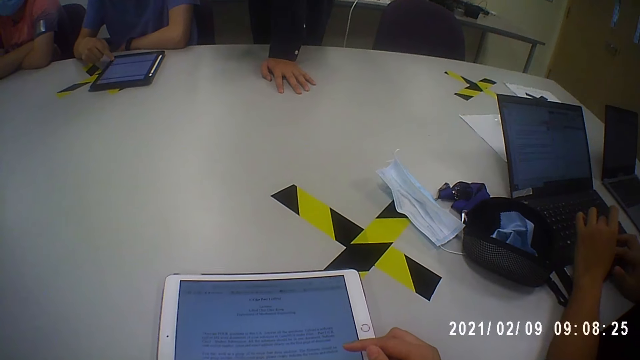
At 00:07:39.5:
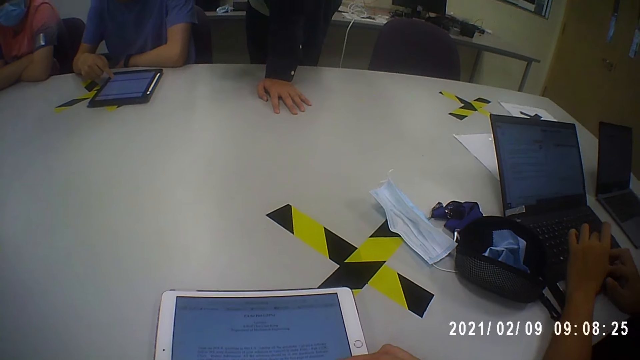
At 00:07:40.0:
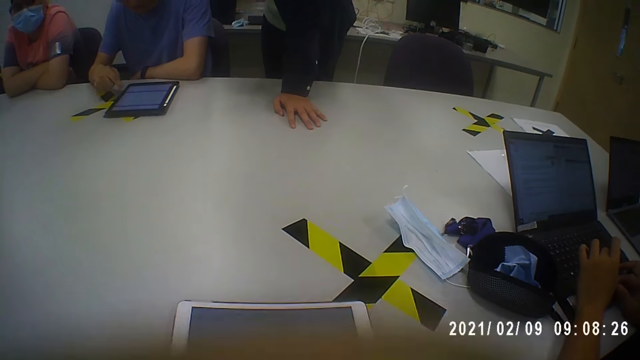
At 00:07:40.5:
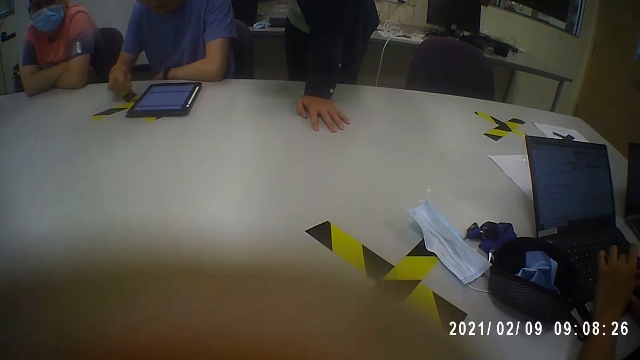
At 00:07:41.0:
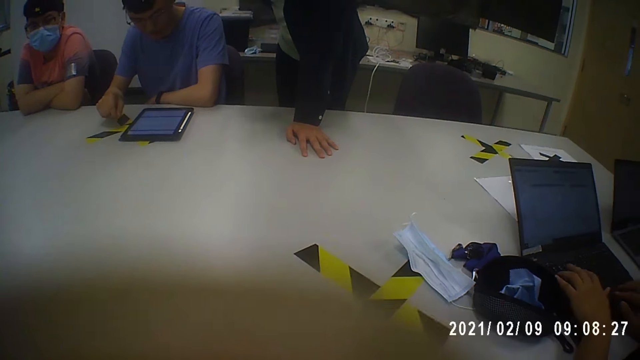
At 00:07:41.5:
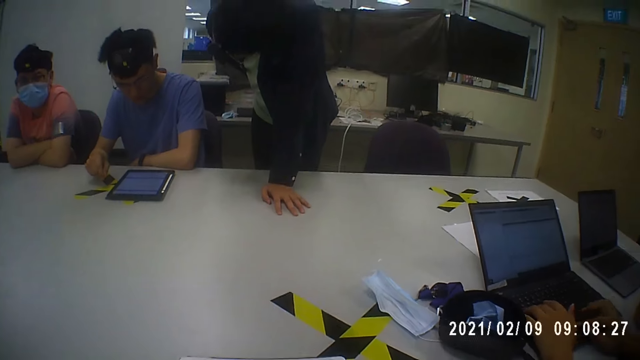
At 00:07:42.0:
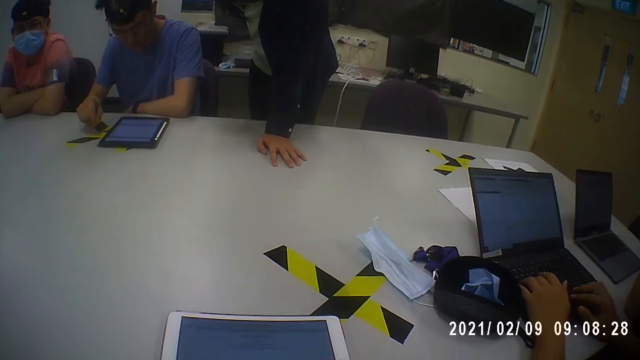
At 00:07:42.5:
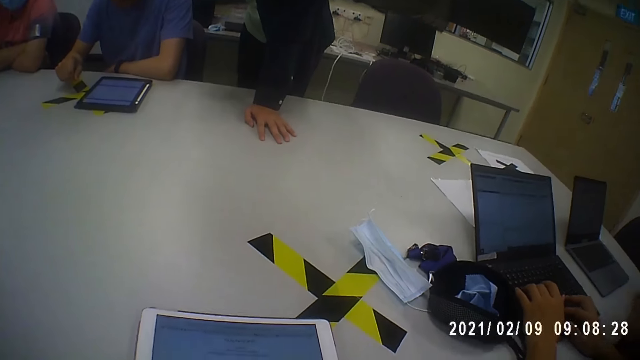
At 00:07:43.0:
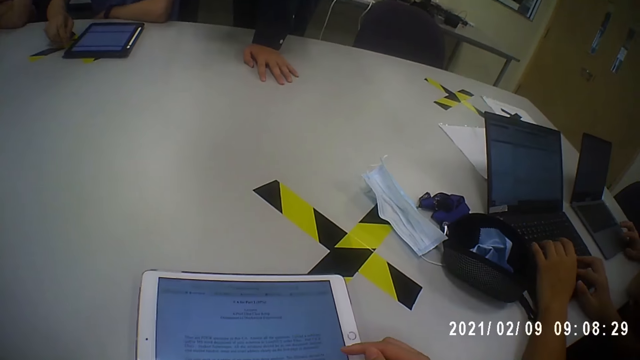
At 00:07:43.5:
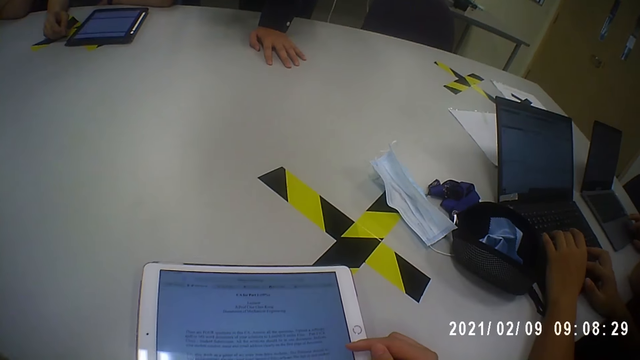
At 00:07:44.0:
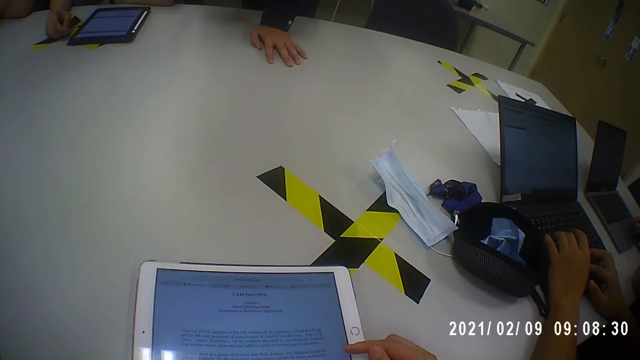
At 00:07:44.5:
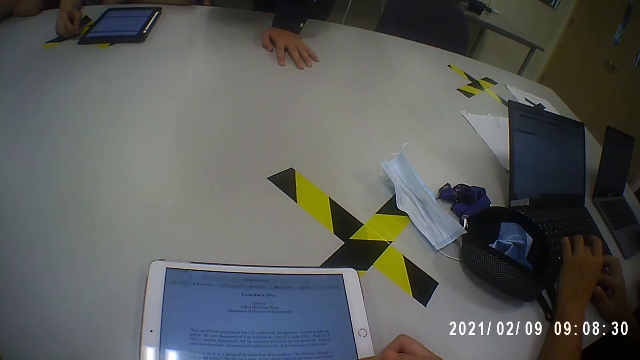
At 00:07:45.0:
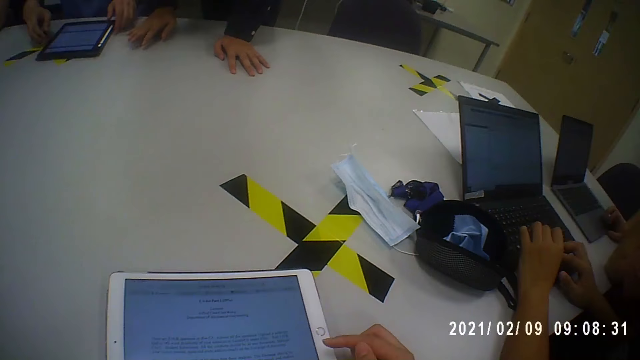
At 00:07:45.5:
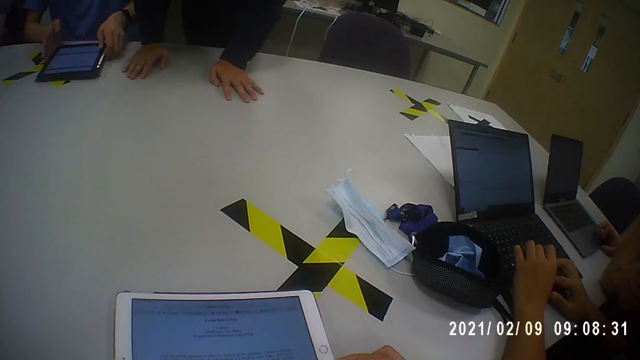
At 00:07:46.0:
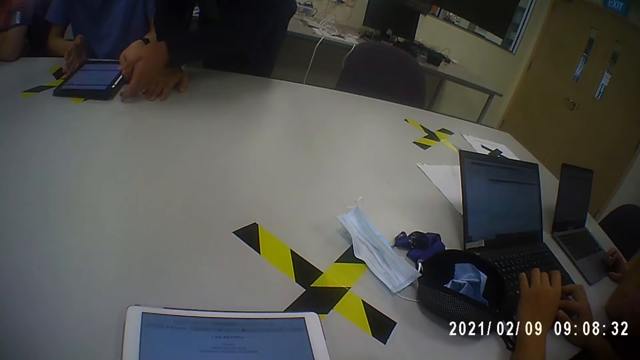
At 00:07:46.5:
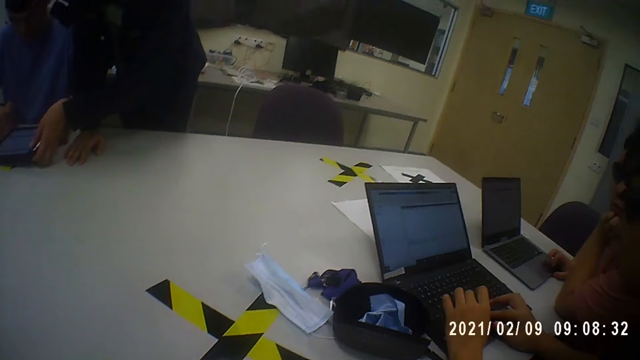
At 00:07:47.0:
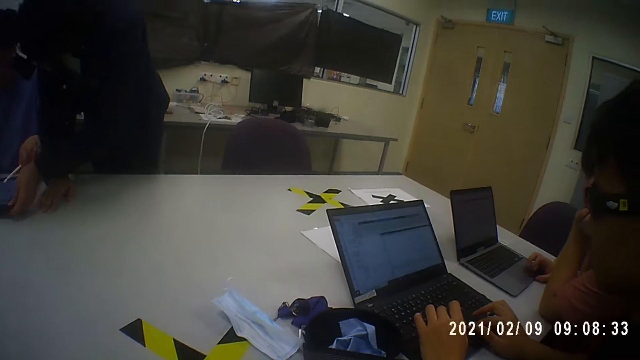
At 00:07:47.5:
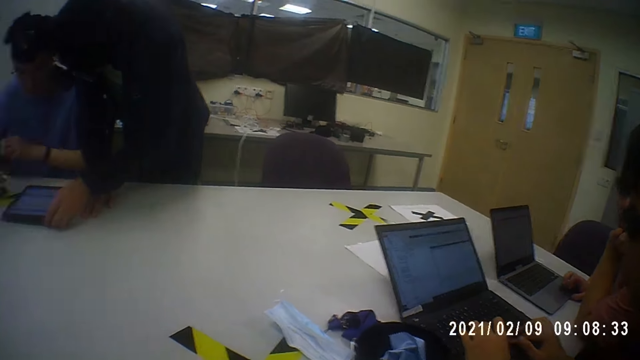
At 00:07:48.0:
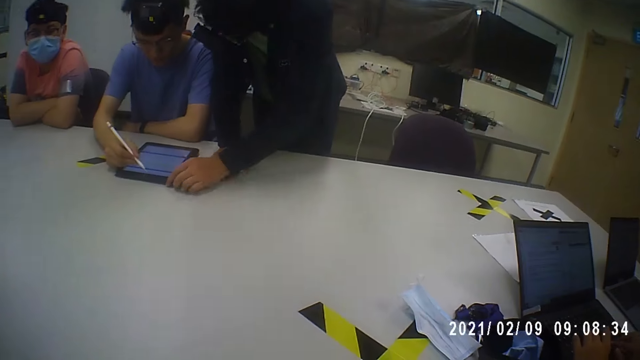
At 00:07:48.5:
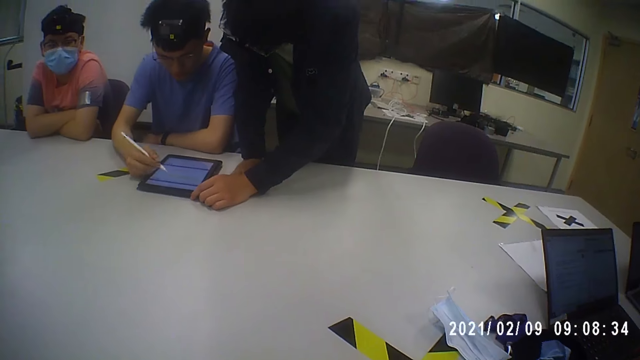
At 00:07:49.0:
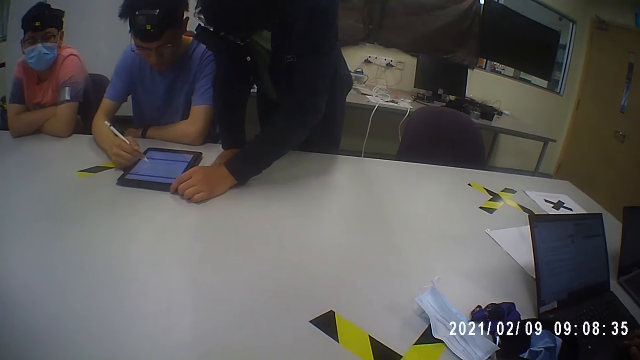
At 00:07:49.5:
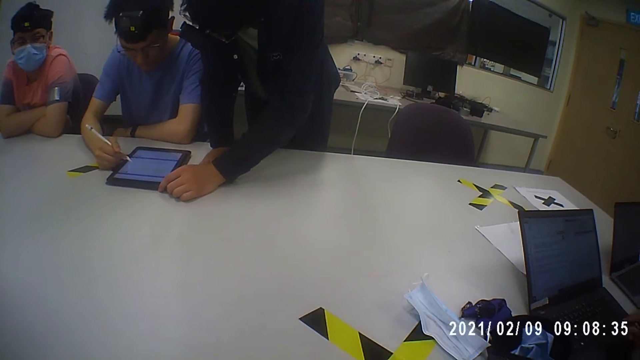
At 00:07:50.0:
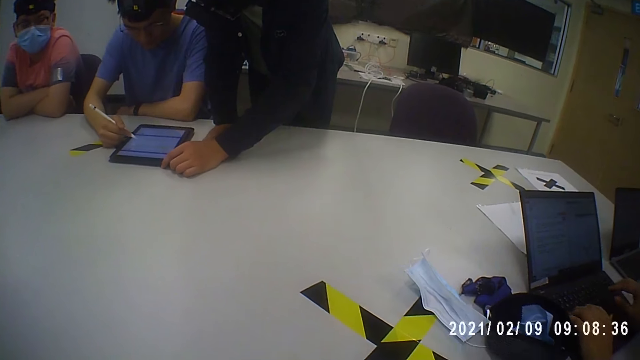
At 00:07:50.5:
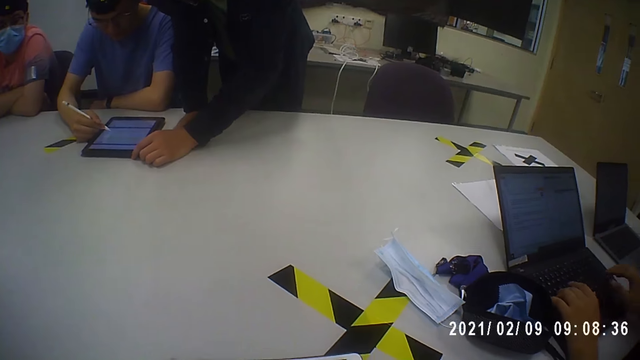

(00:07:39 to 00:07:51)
A man moves the tablet. Another man operates the tablet.

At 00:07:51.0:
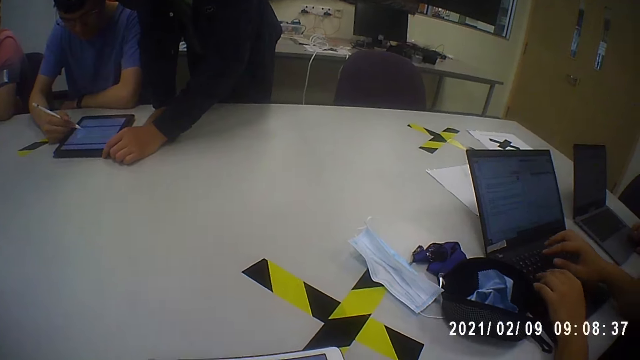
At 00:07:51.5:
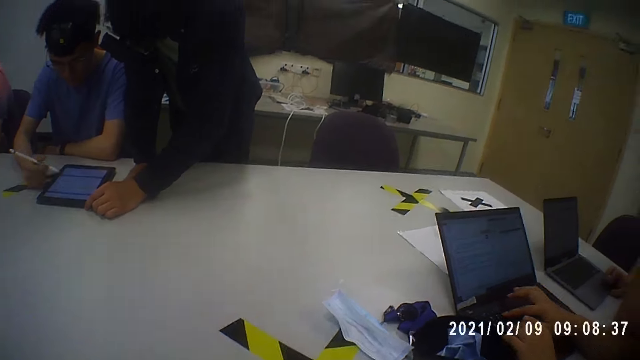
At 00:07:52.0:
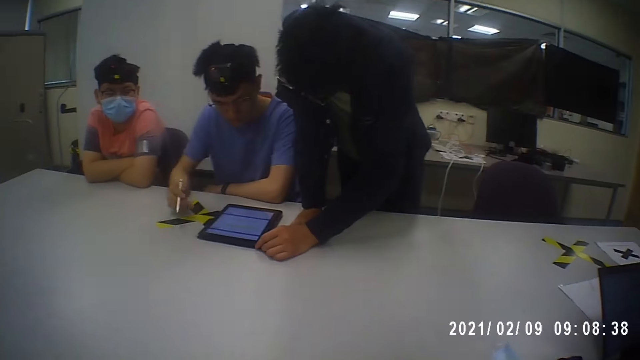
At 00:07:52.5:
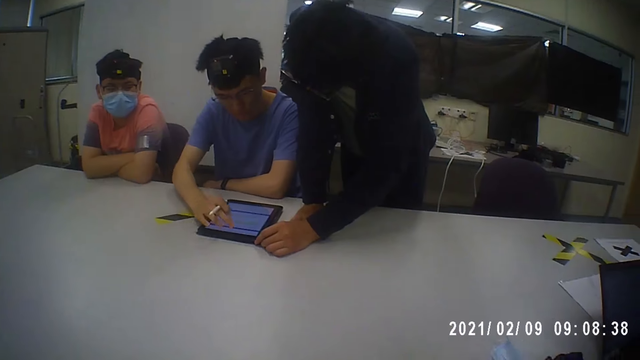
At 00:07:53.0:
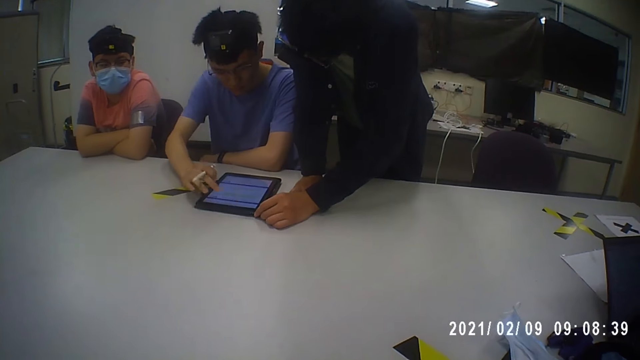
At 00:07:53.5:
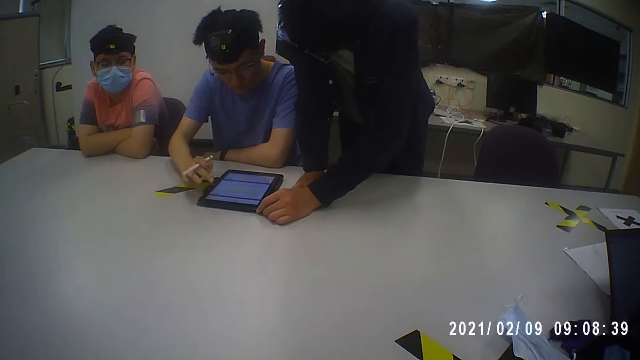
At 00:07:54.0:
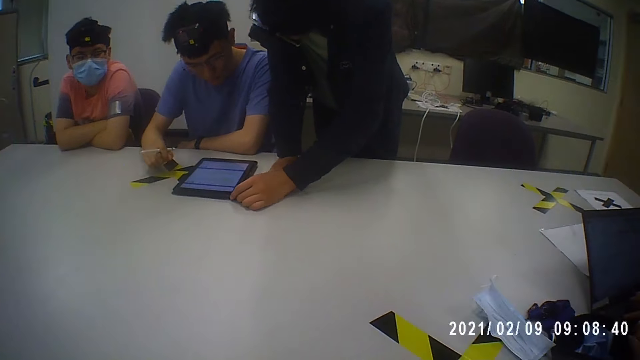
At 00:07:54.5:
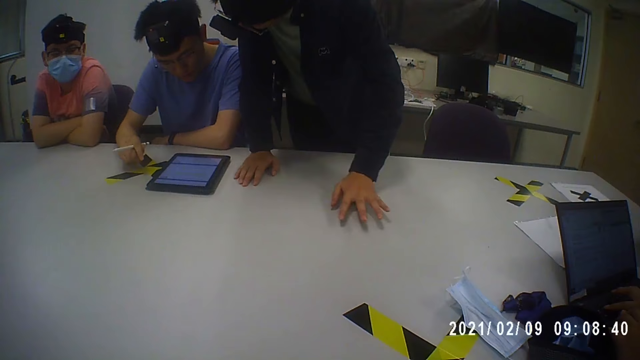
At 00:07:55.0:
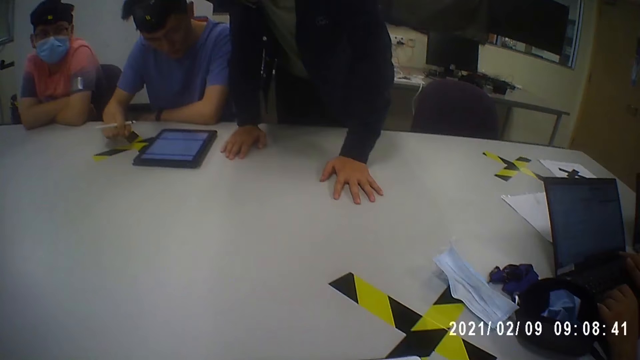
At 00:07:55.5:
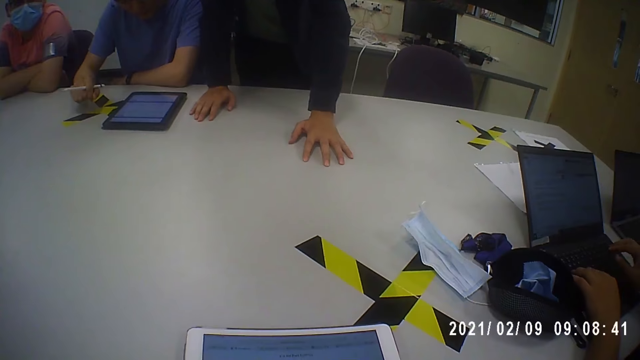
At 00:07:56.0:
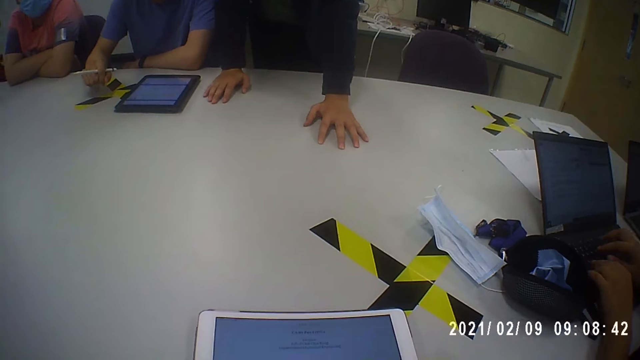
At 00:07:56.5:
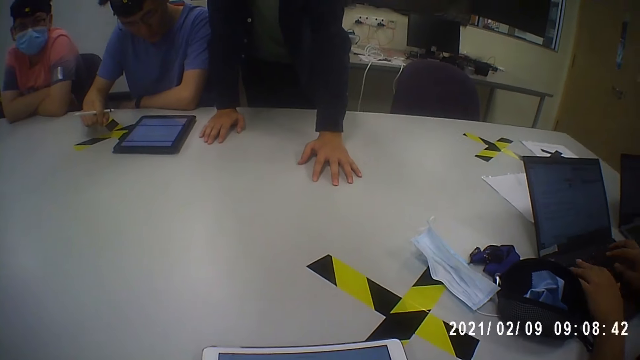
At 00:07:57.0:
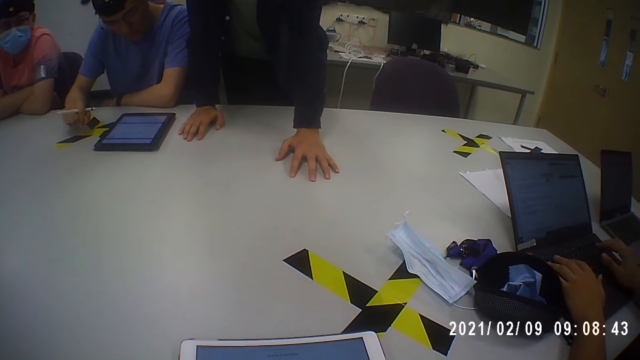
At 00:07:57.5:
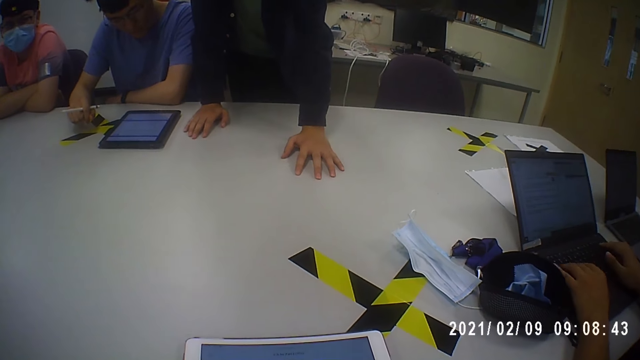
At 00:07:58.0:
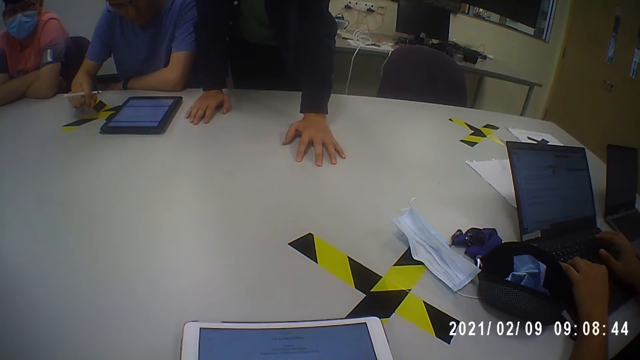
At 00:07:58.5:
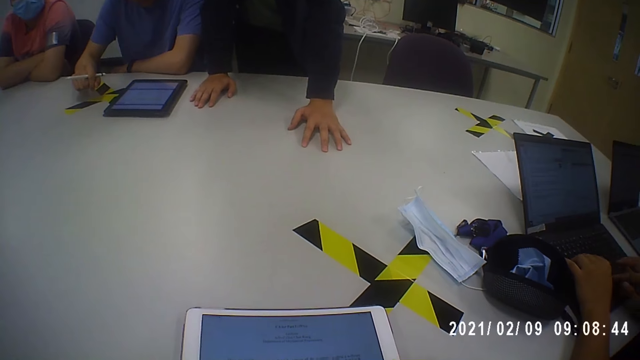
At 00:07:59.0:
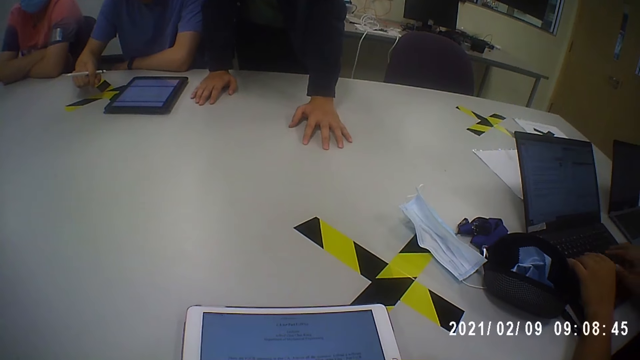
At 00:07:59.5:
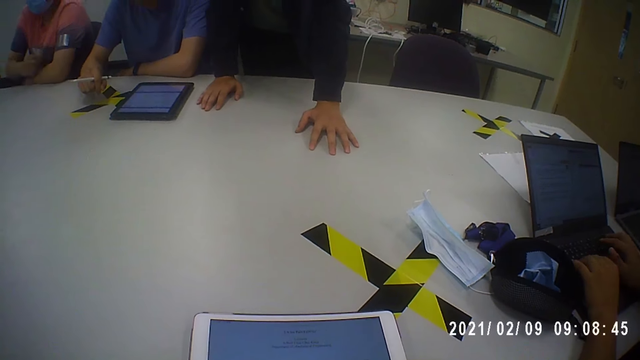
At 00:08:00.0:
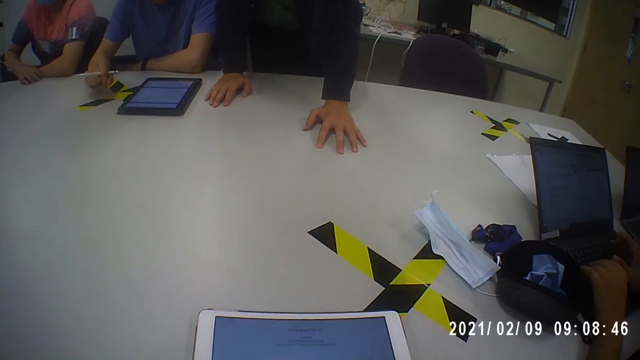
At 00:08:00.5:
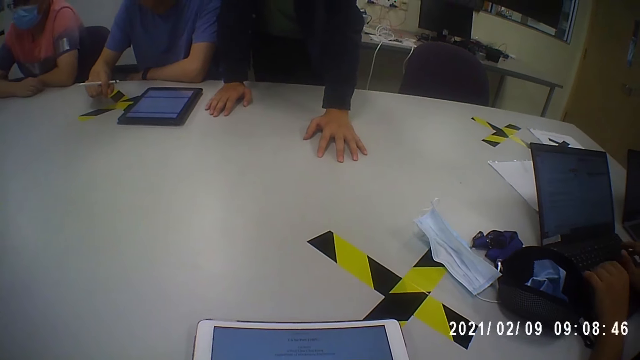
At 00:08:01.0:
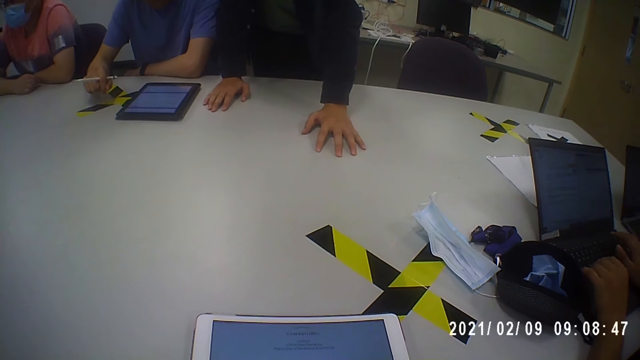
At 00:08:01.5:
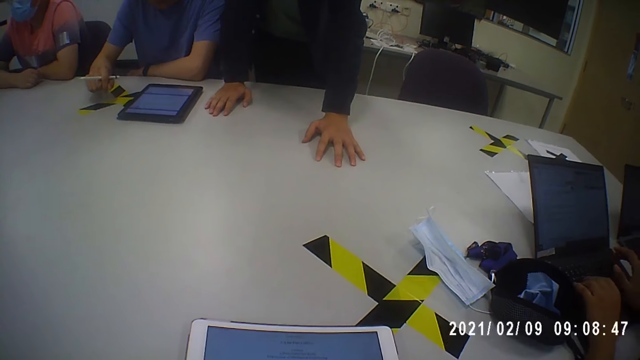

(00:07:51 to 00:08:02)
The camera wearer moves the head. A man moves the hand on the table. Another man operates the laptop.
